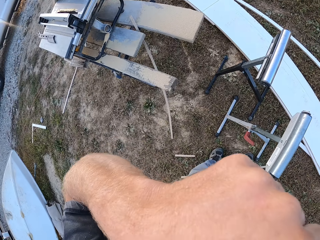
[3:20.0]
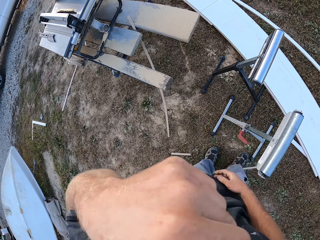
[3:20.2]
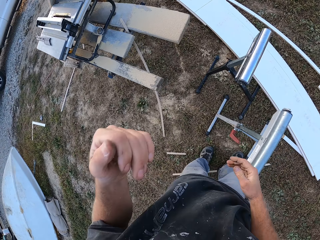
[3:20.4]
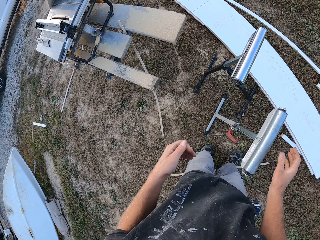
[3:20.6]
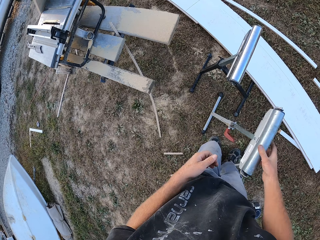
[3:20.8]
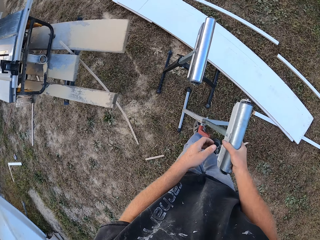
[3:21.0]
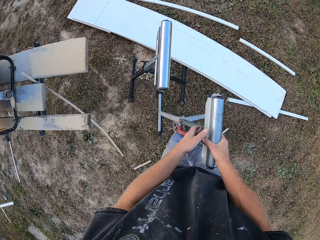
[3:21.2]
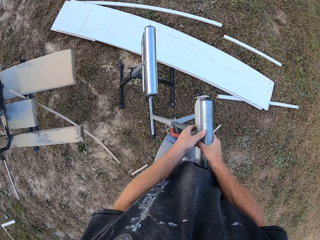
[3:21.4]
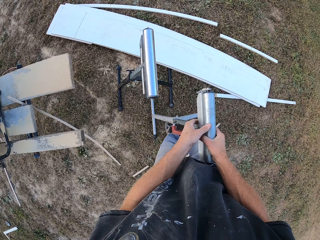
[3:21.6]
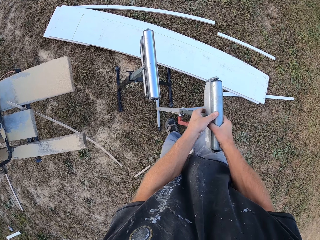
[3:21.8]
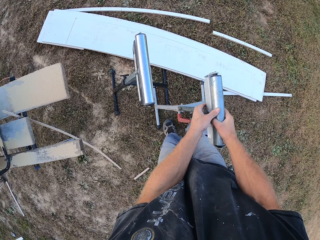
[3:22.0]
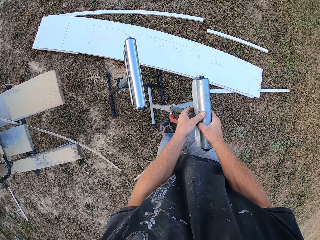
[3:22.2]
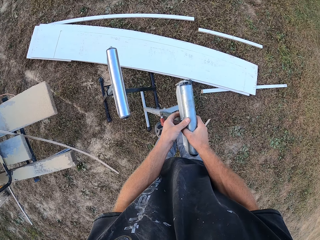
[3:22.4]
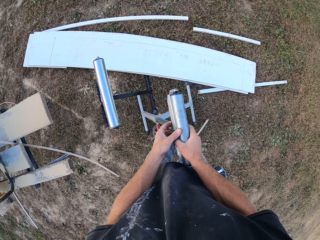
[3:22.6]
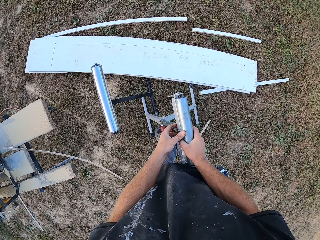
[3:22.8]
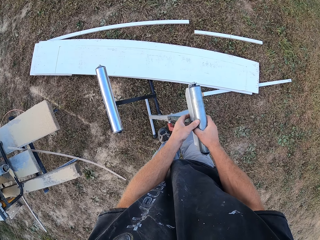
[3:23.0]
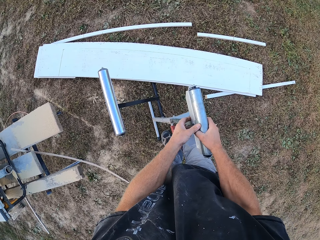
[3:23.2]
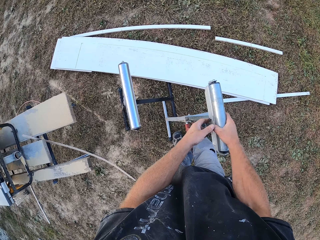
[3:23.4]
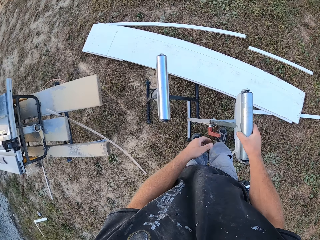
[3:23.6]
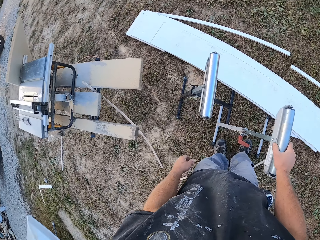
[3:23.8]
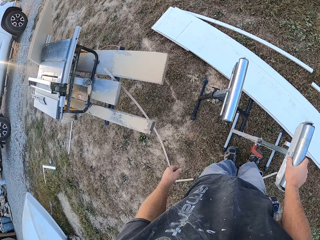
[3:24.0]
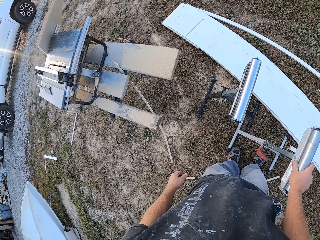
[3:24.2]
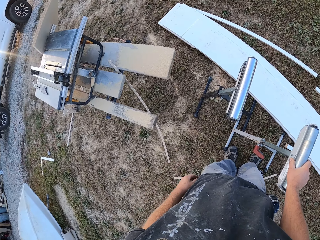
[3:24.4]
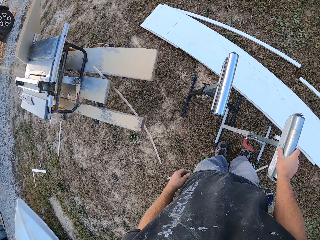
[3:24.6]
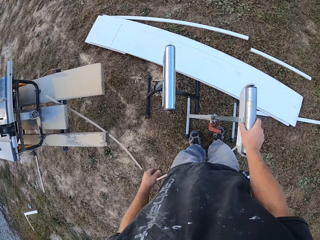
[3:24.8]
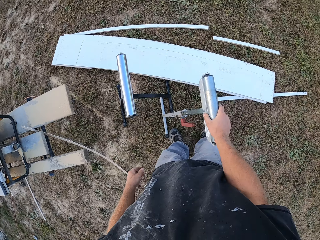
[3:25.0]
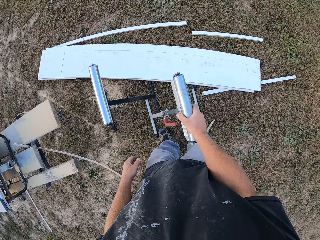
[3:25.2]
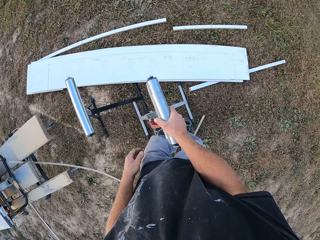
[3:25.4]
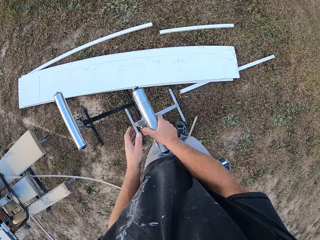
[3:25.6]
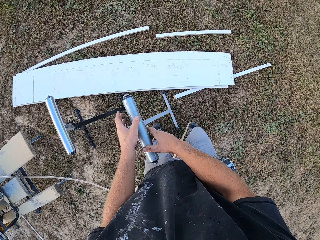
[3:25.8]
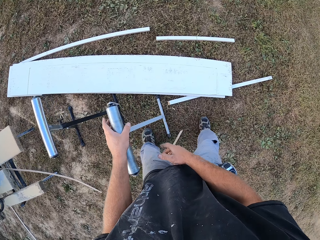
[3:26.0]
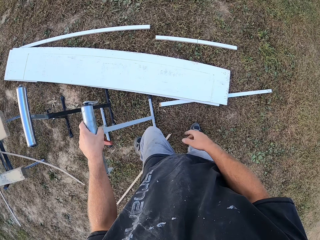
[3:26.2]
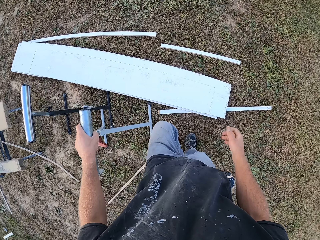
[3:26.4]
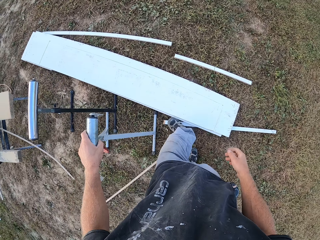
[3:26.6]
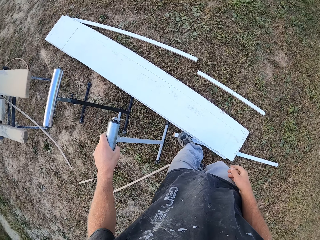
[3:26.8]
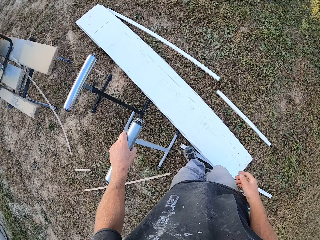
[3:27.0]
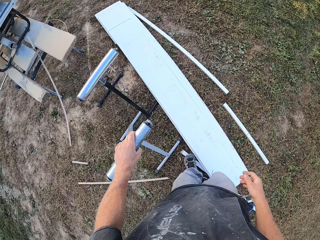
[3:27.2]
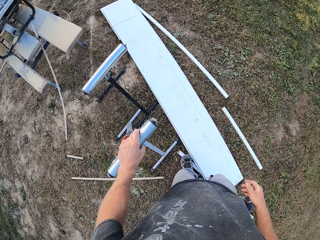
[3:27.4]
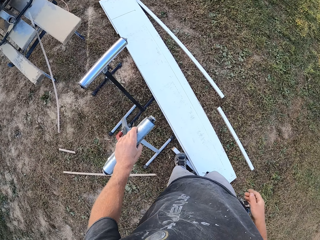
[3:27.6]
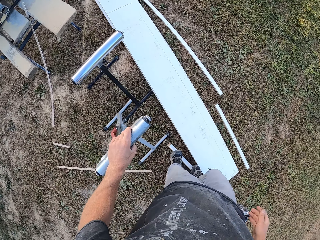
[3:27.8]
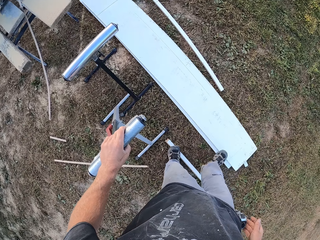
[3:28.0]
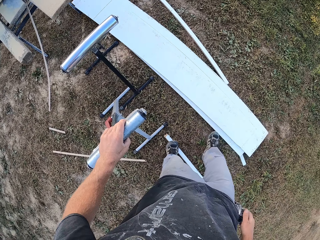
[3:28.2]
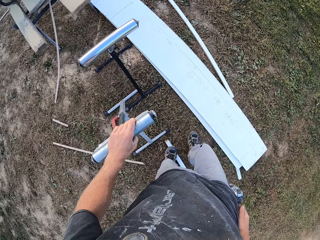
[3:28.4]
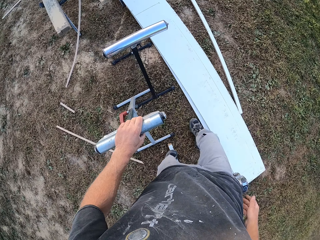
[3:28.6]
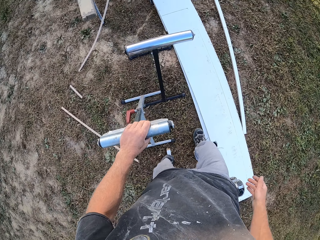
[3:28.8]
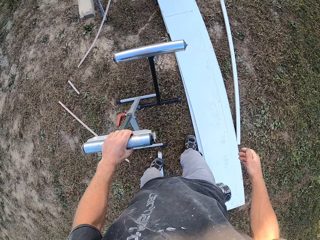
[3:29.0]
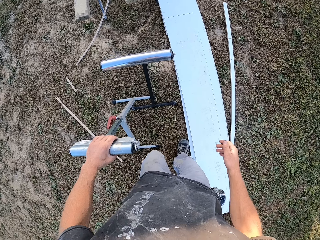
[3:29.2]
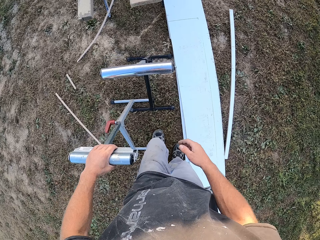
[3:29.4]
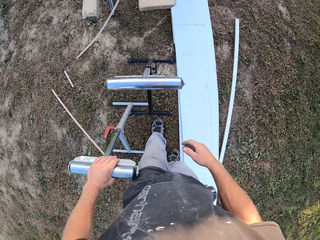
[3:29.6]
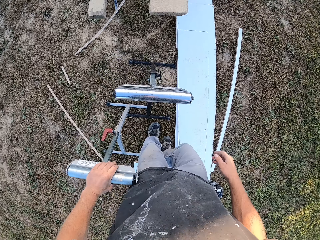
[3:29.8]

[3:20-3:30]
The camera wearer wipes a hand on the face and drops the hand. They shift the stand on the ground. They put something. They push a board on the ground with a leg.

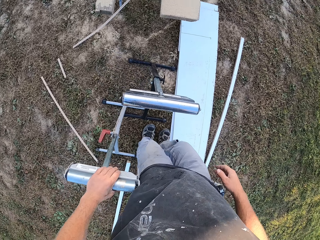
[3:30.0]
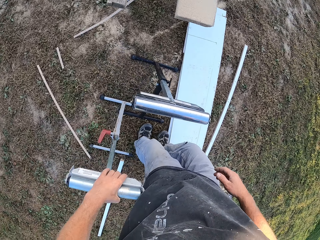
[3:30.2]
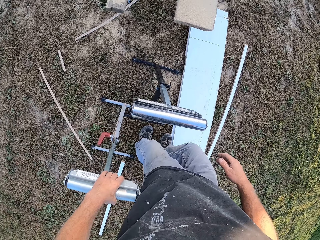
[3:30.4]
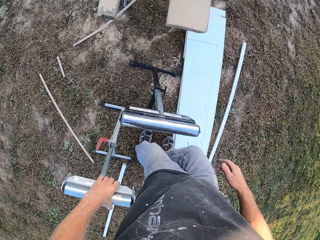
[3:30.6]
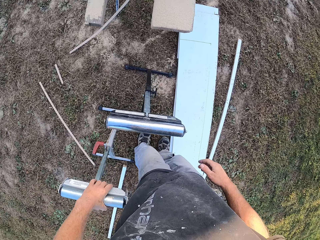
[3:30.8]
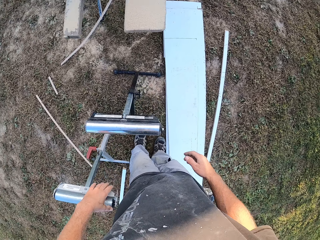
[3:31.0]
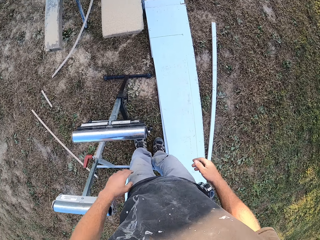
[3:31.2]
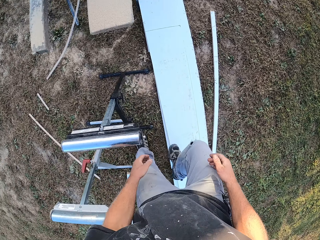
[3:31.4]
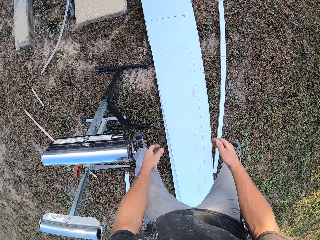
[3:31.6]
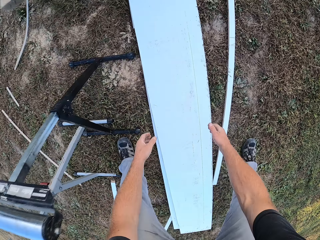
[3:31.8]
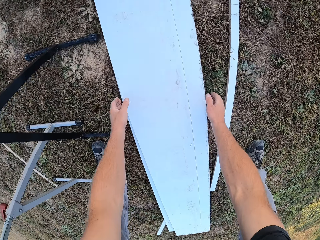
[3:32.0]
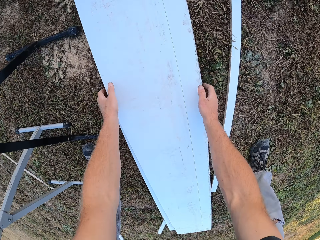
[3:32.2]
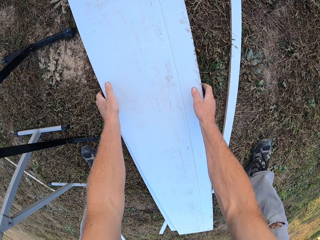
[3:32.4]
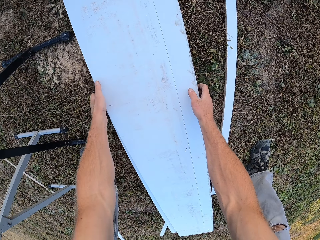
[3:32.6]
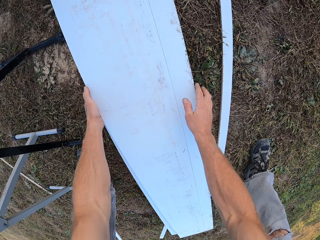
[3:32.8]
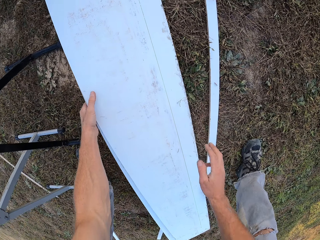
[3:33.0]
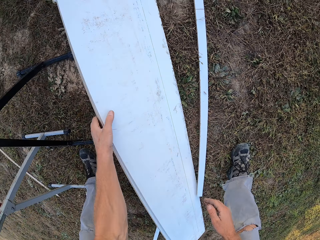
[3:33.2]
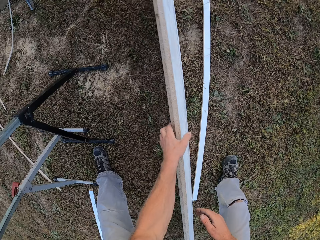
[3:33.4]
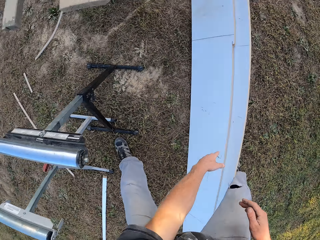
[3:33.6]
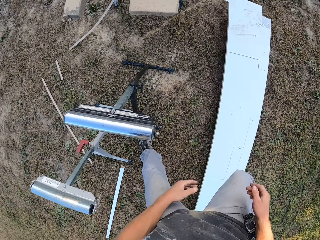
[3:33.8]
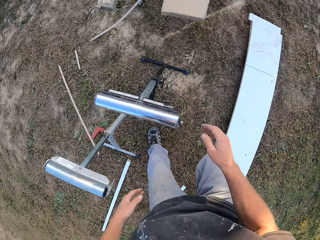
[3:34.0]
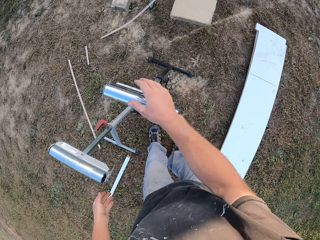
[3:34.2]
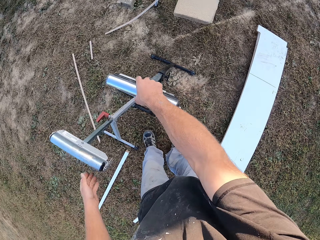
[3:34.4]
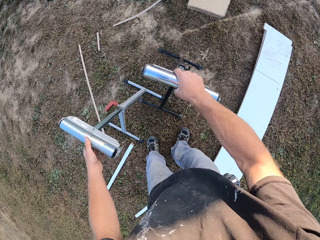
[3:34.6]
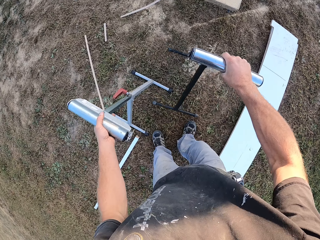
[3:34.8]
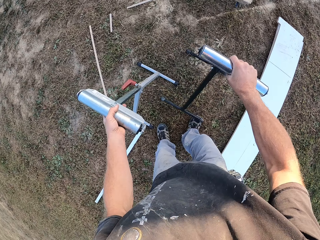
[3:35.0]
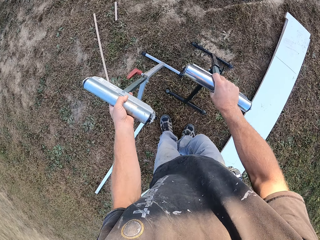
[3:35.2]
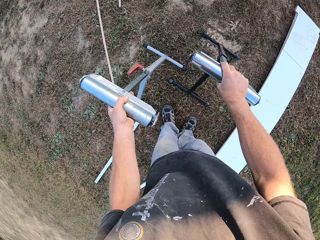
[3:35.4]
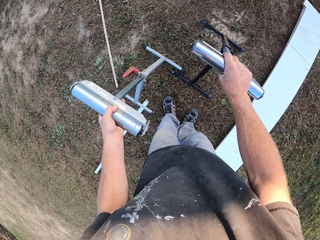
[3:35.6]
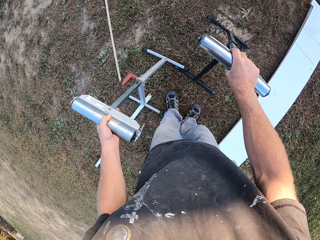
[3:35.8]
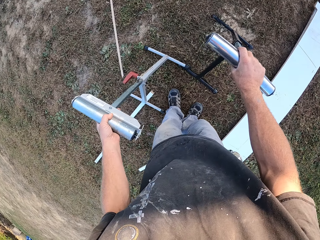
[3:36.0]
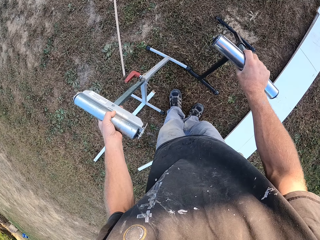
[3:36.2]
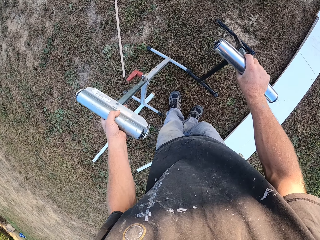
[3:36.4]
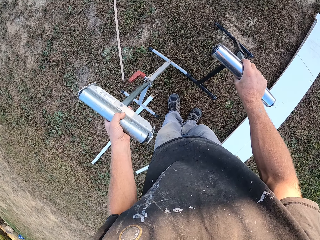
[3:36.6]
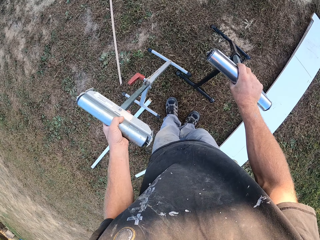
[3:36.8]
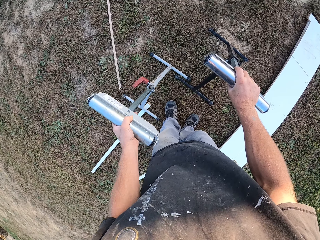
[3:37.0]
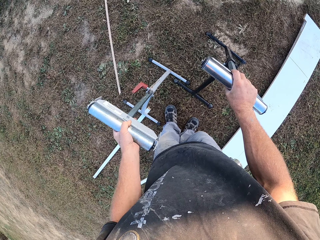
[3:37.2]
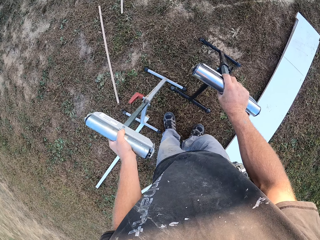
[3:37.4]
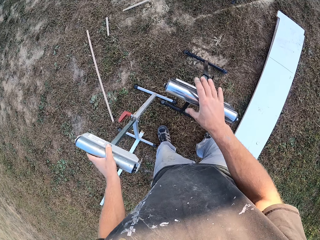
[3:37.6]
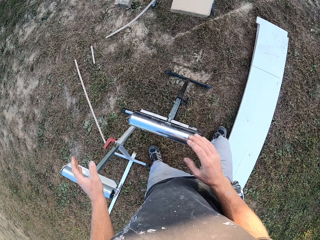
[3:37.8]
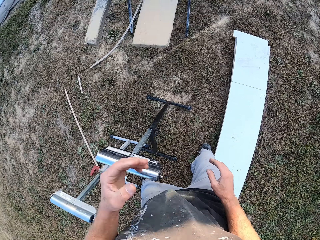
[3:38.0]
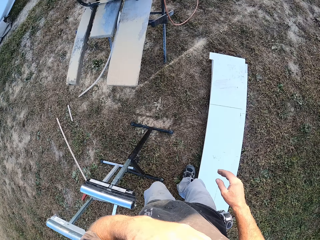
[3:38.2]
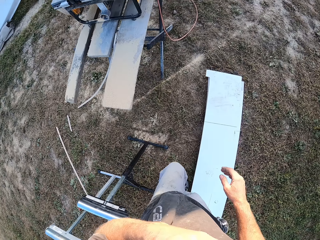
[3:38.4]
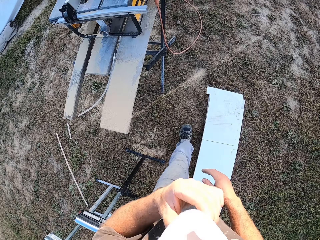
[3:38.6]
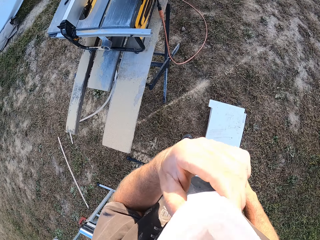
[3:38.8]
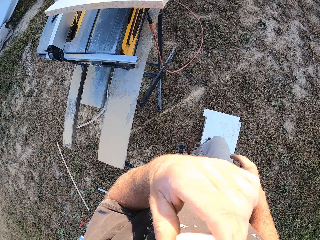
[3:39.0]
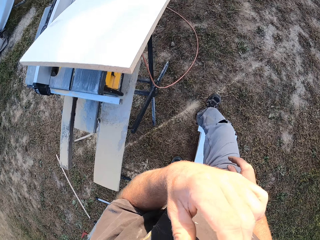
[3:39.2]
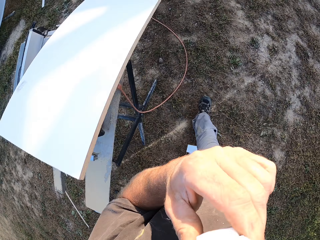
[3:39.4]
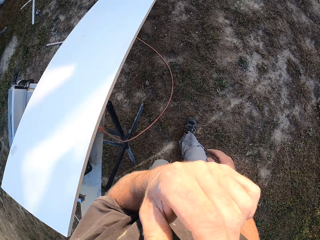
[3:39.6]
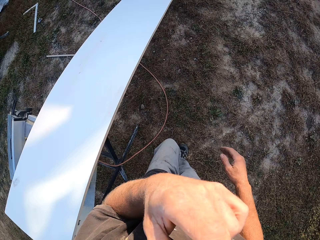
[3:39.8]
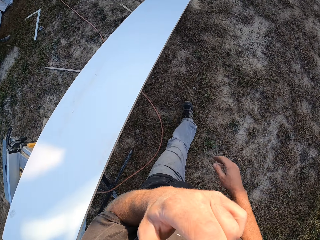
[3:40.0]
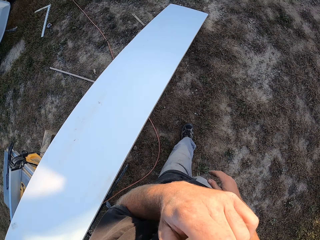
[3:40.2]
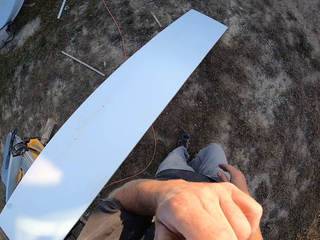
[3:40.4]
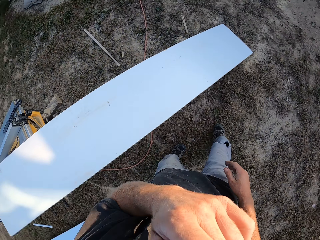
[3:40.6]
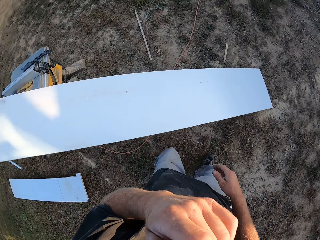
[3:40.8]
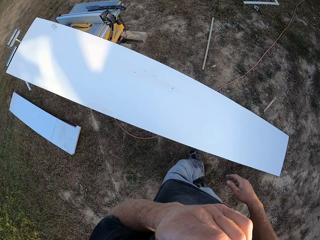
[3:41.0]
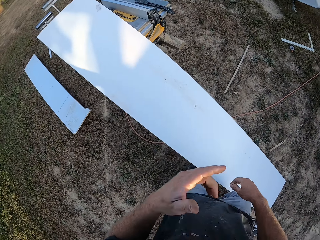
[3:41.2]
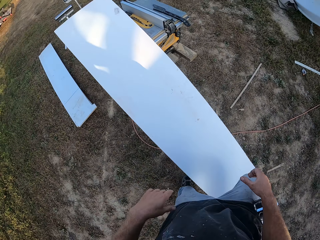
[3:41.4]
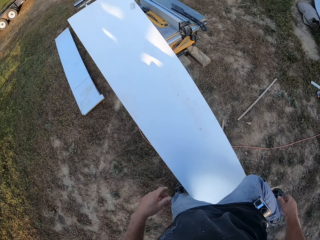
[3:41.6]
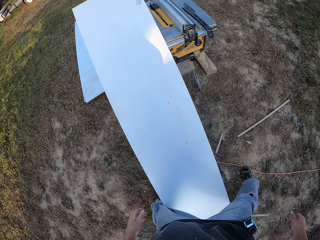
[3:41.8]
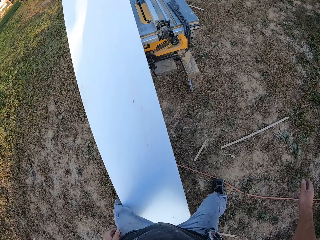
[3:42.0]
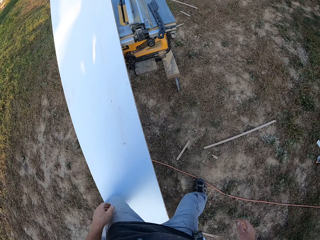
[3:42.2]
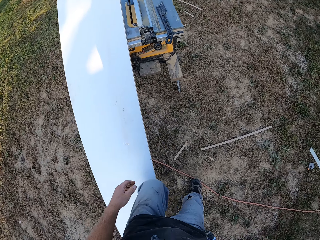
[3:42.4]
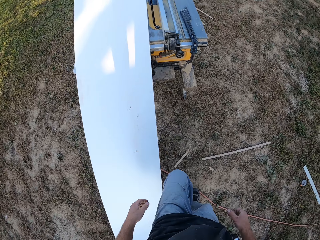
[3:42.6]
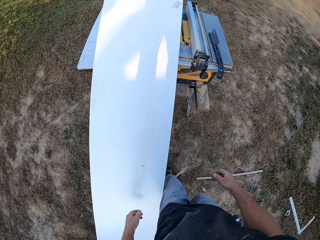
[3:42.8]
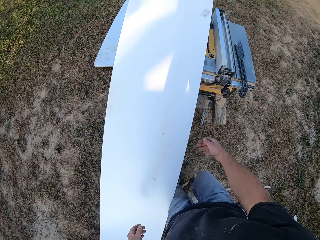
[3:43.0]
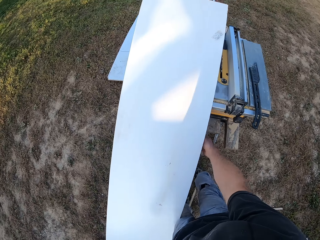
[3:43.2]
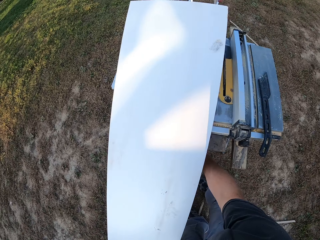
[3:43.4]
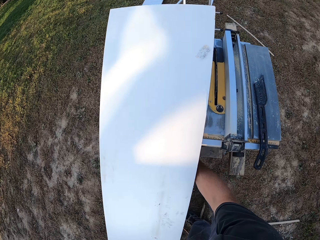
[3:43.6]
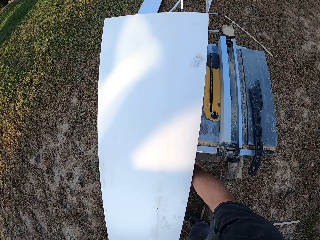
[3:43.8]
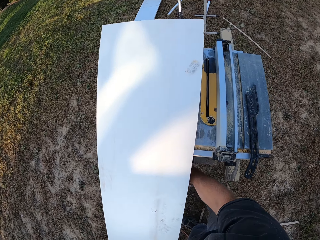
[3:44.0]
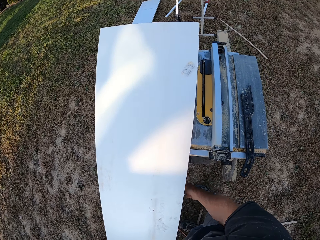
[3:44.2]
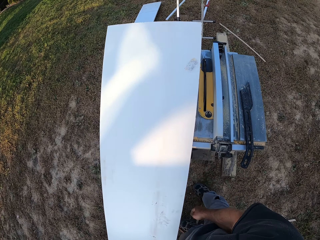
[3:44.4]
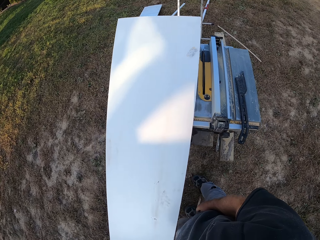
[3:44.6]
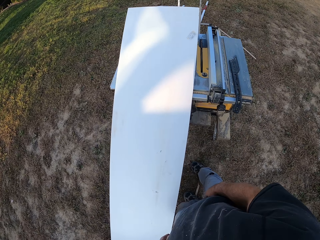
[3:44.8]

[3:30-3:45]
The camera wearer moves the wood. They turn the board. They pick up a wood. They shift the roller stands aside on the ground. They walk to the board leaning on the wood cutter table. They lick the left hand fingers. They walk around. They step over the board. They hold the wood cutter table under the board.
